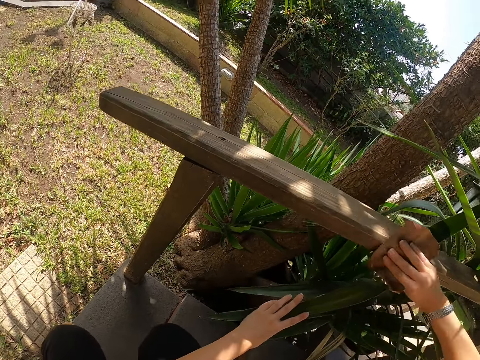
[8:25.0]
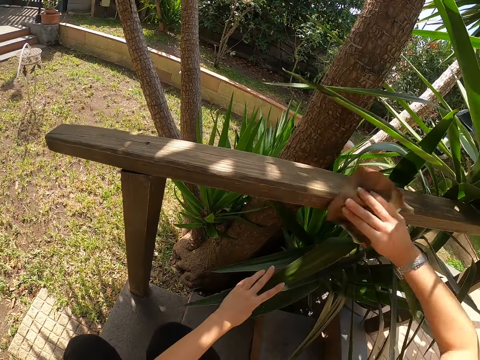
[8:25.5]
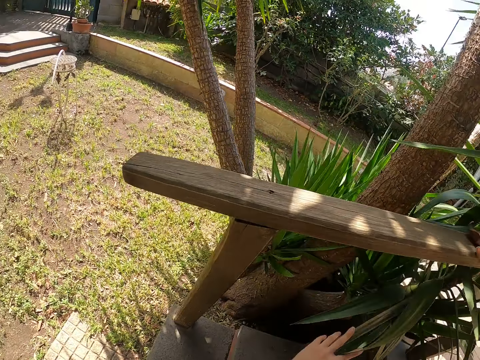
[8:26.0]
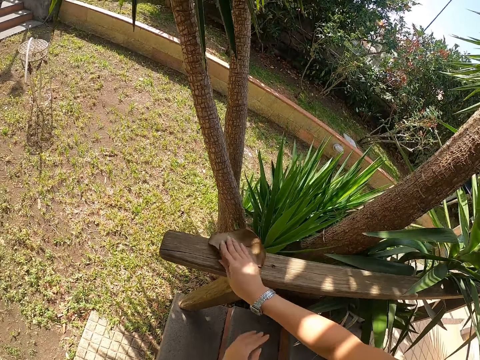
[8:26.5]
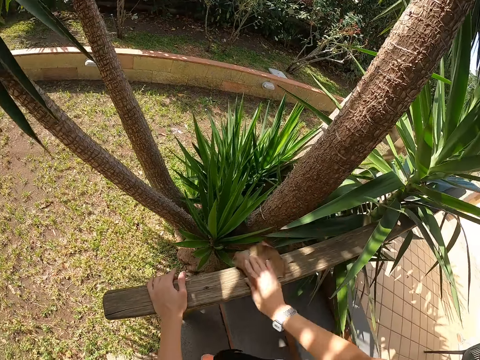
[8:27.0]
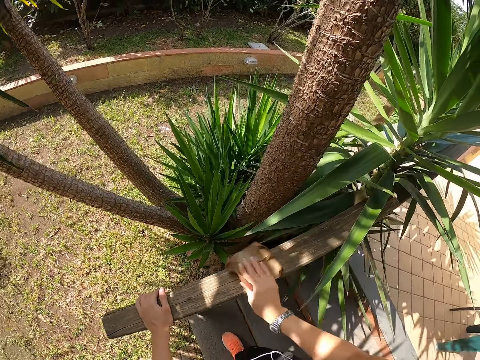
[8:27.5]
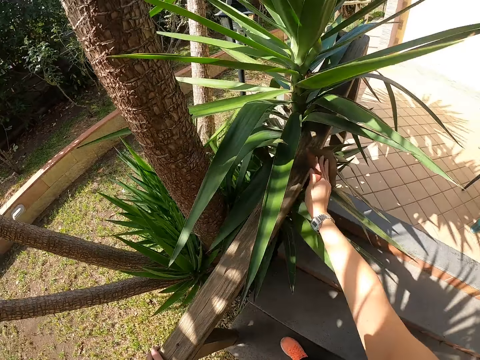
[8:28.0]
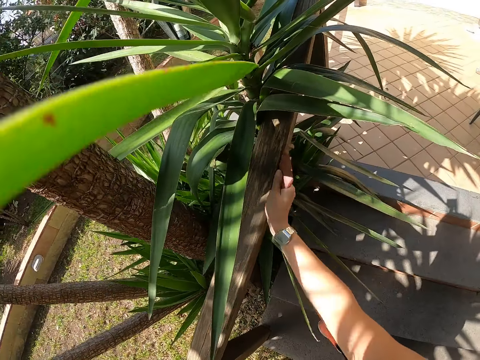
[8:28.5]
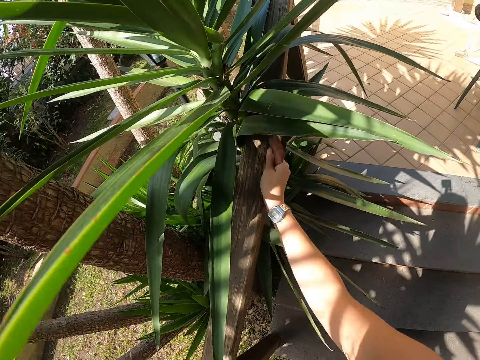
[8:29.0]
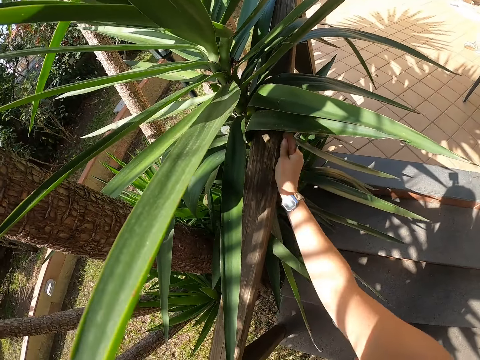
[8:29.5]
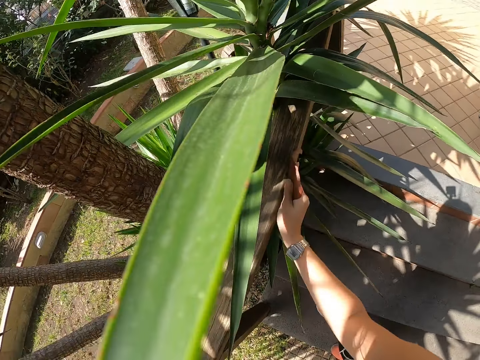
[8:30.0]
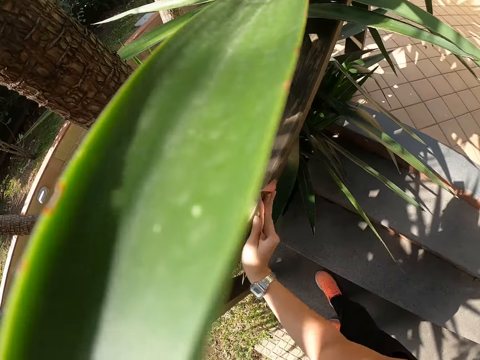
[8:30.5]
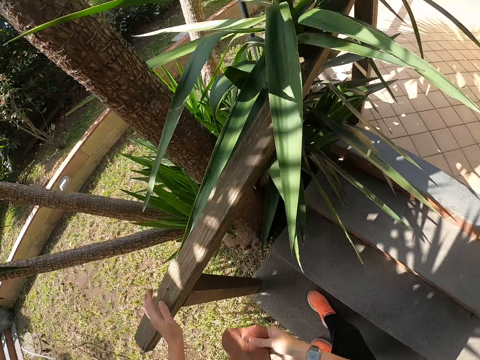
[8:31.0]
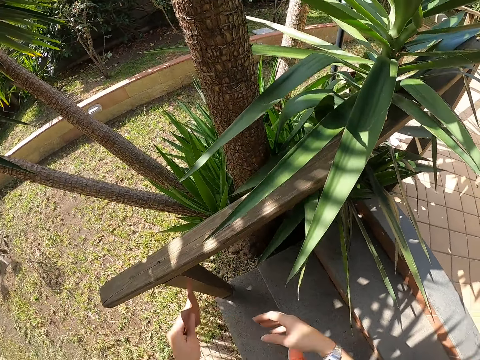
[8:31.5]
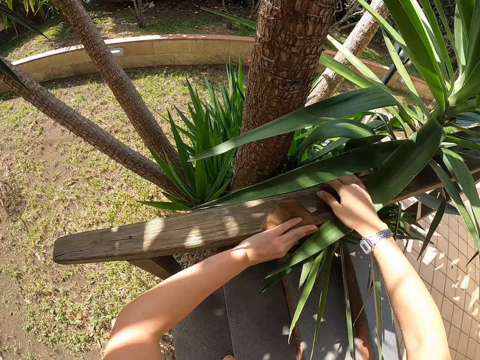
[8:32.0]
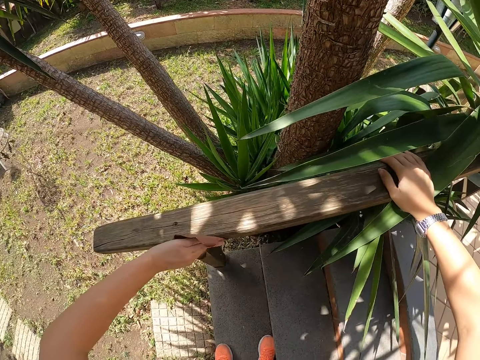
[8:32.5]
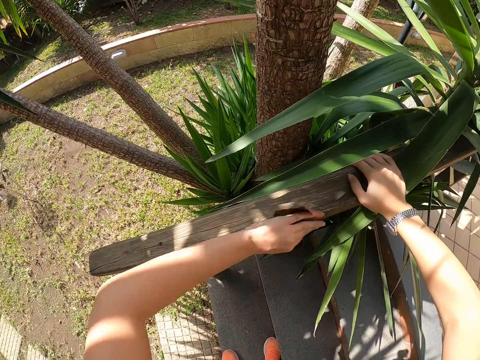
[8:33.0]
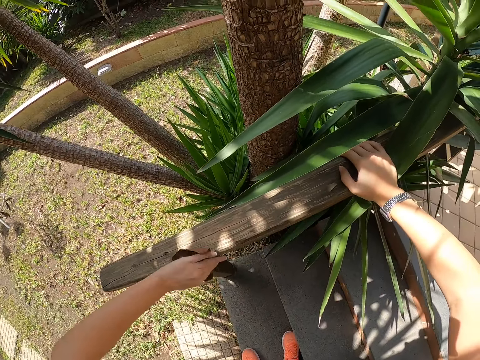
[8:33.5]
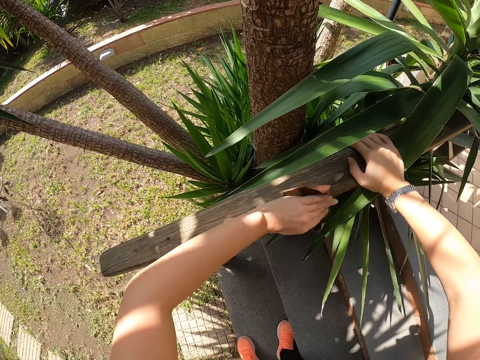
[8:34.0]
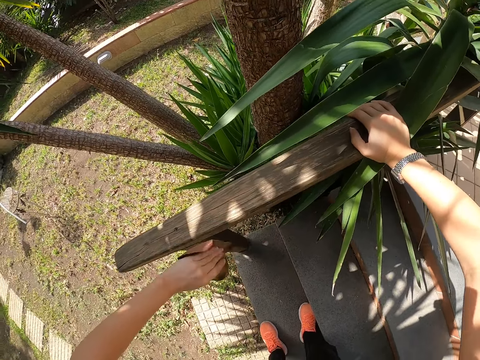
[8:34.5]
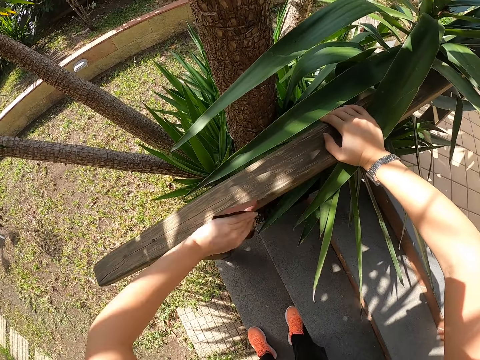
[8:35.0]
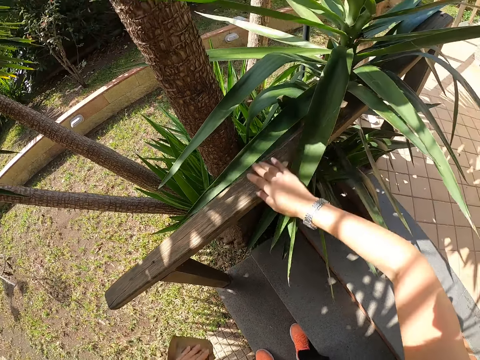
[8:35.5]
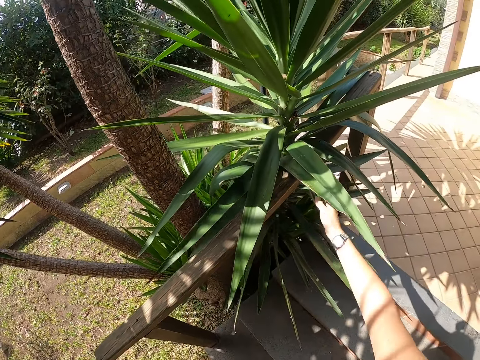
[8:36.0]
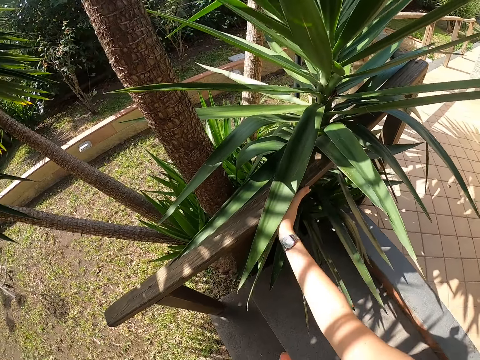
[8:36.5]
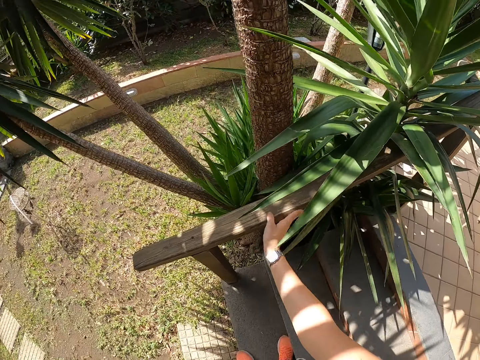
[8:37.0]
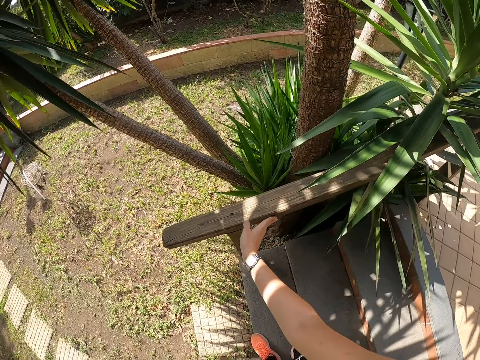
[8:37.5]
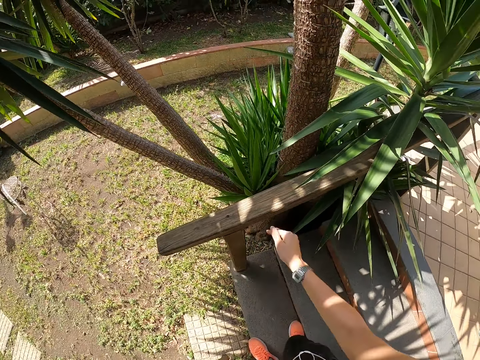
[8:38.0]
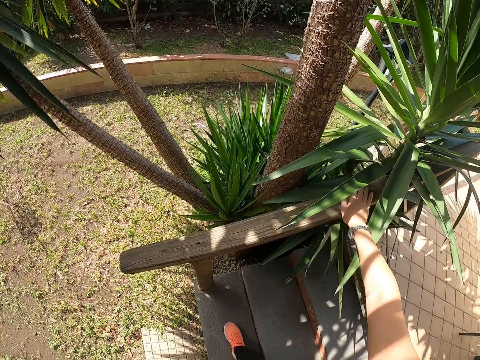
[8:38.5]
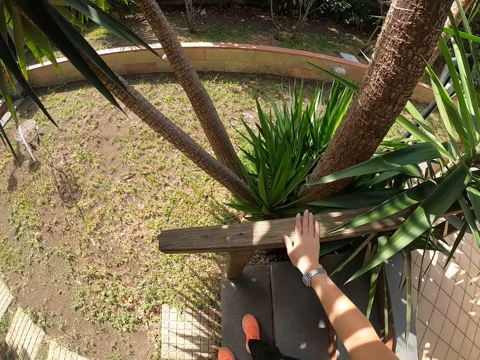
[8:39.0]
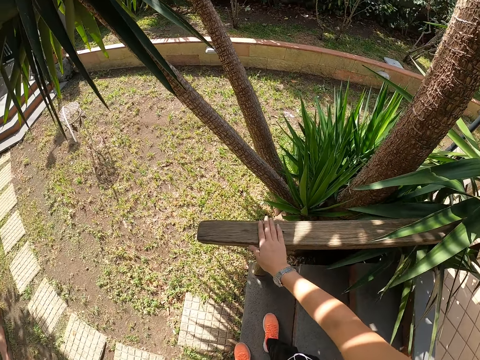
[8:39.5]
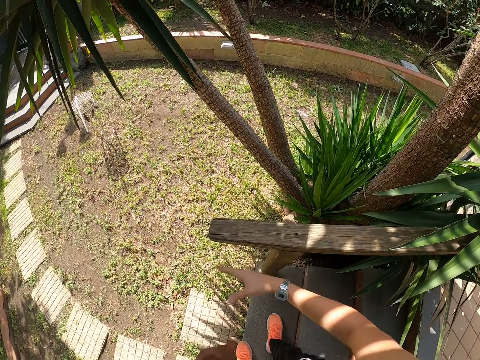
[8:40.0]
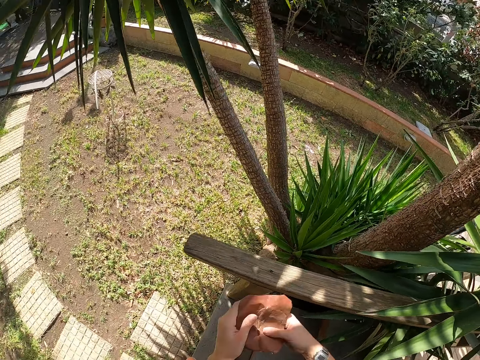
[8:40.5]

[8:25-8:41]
The camera wearer stands up. They scrub the wood. They place the sandpaper on the left hand. They scrub the wood with the left hand. They feel the wood with the right hand.

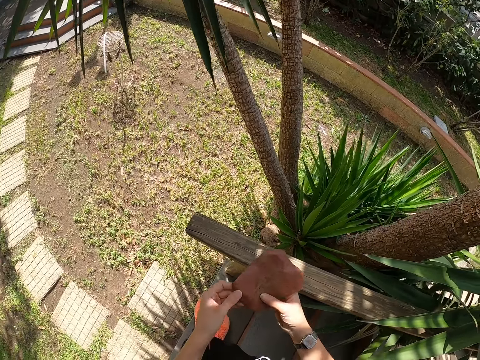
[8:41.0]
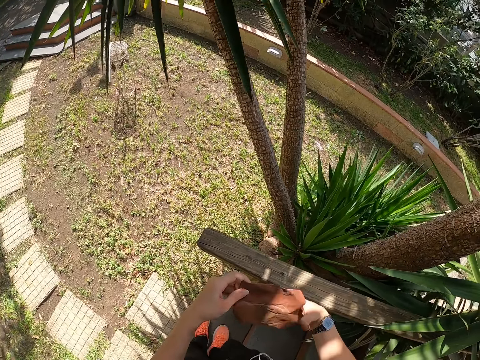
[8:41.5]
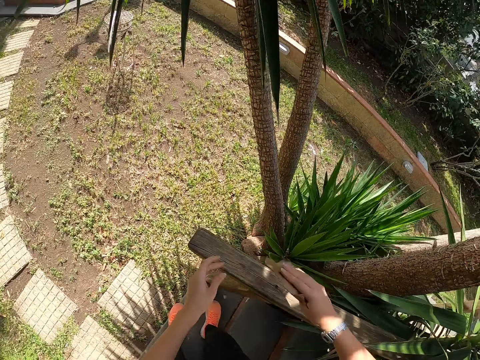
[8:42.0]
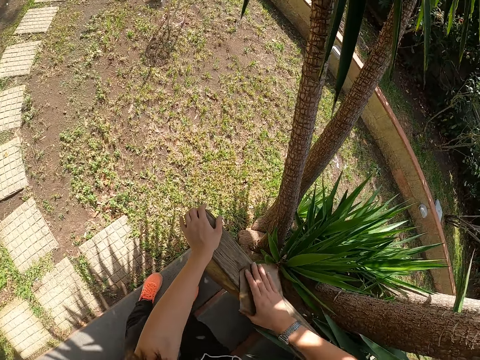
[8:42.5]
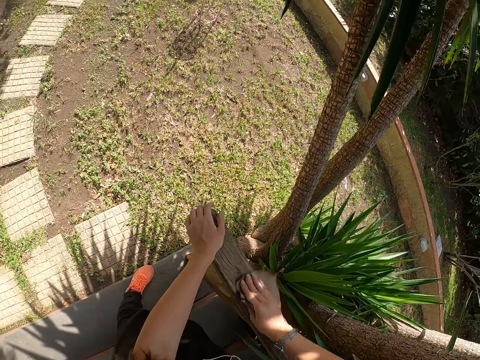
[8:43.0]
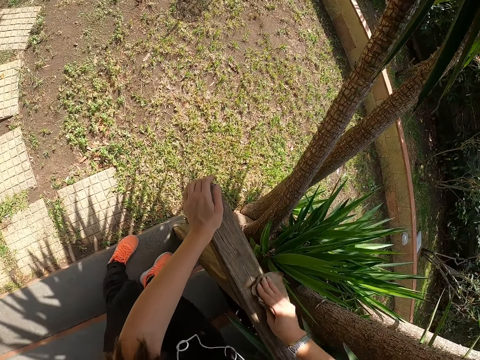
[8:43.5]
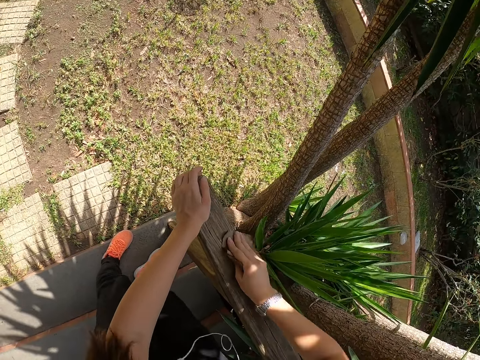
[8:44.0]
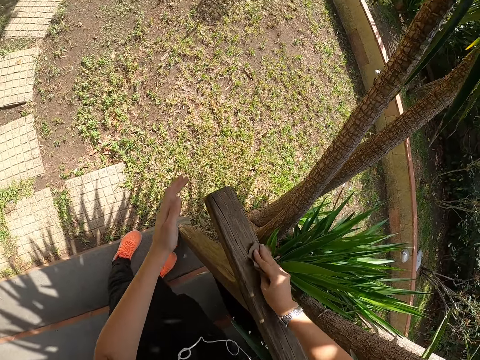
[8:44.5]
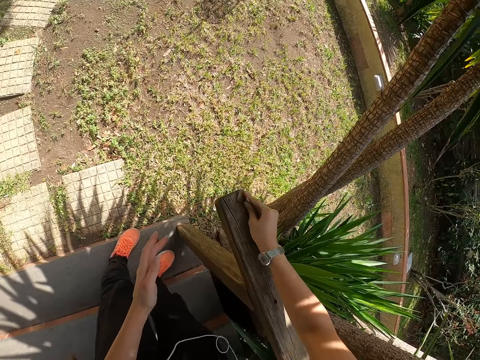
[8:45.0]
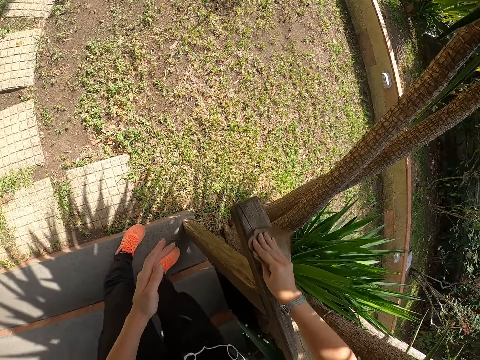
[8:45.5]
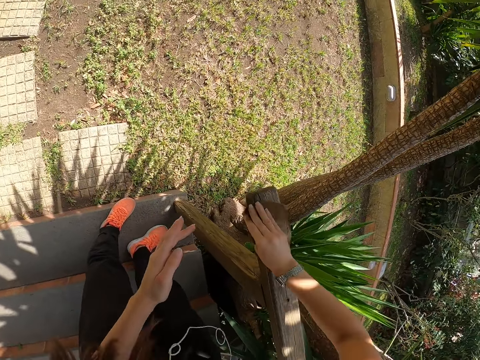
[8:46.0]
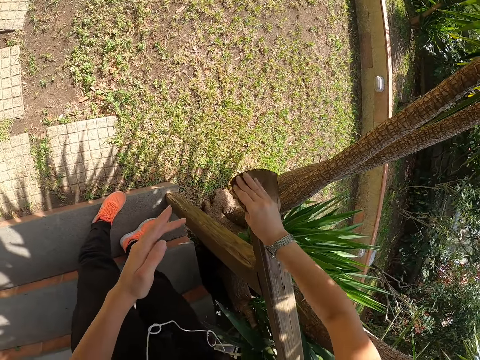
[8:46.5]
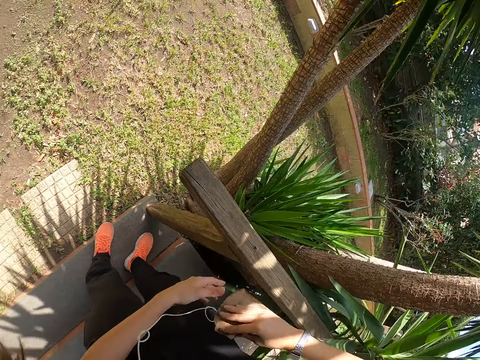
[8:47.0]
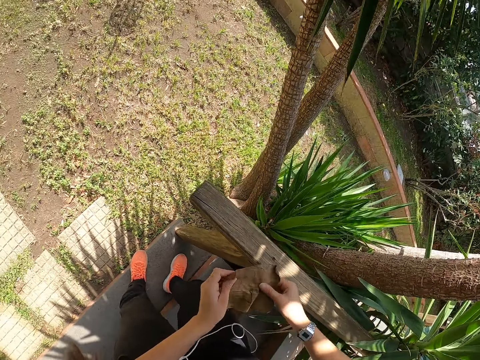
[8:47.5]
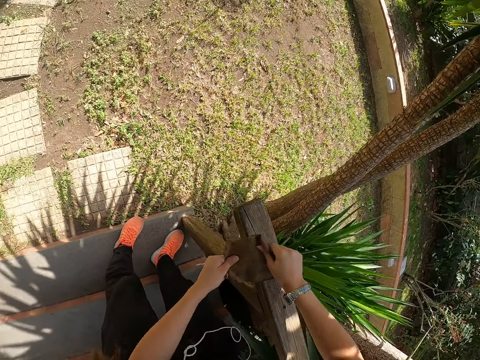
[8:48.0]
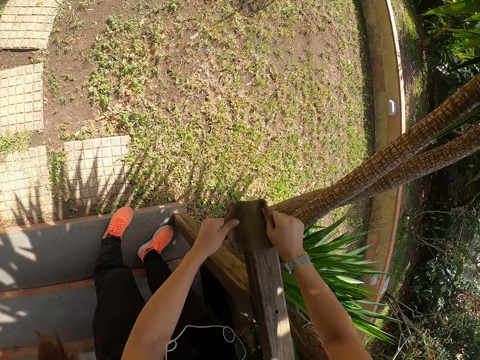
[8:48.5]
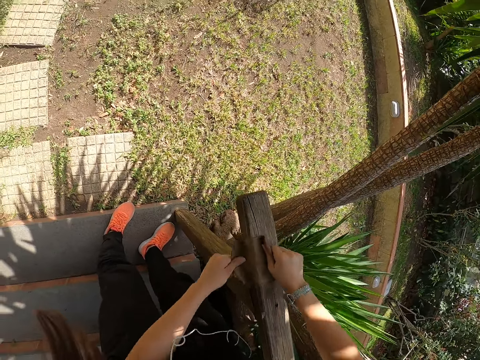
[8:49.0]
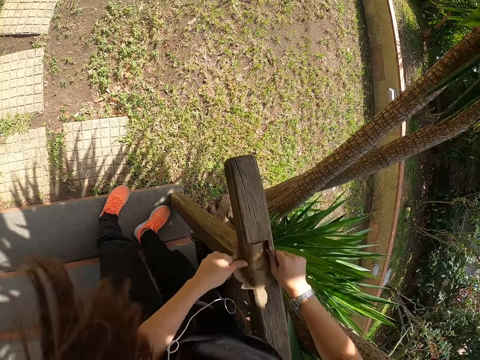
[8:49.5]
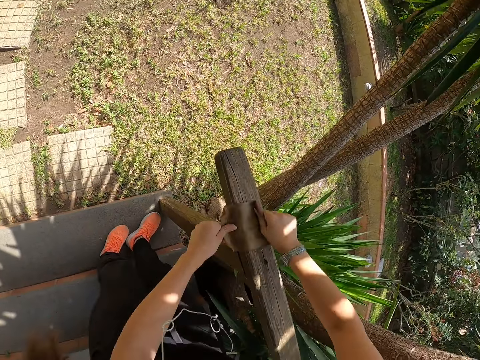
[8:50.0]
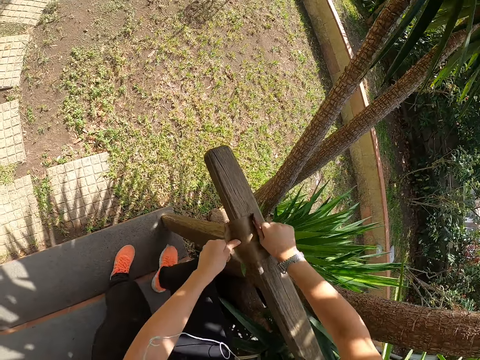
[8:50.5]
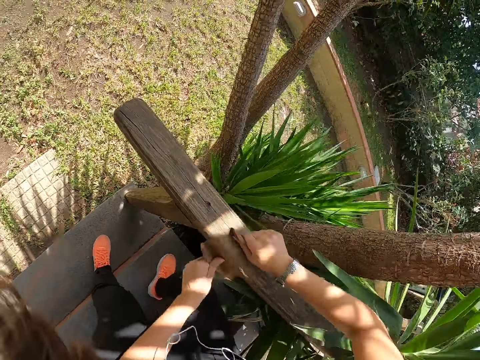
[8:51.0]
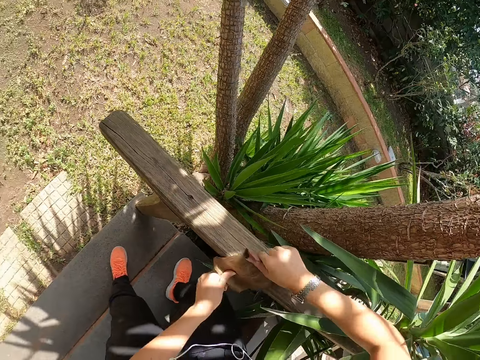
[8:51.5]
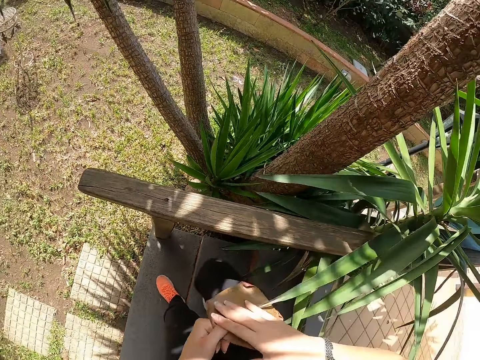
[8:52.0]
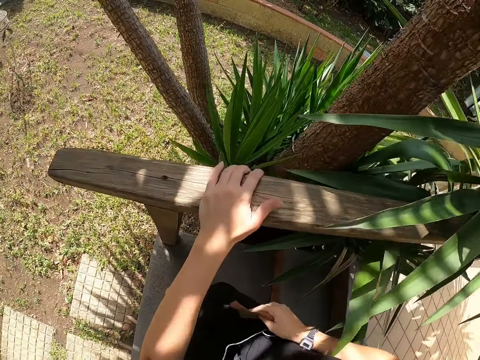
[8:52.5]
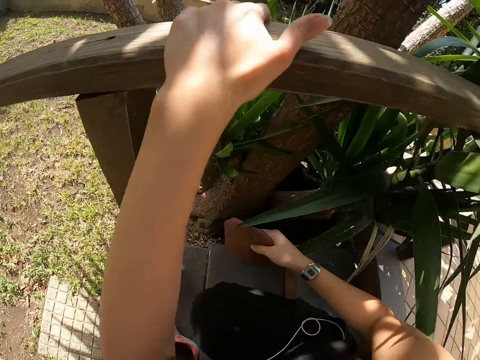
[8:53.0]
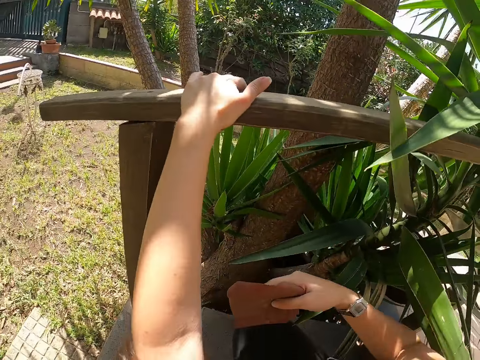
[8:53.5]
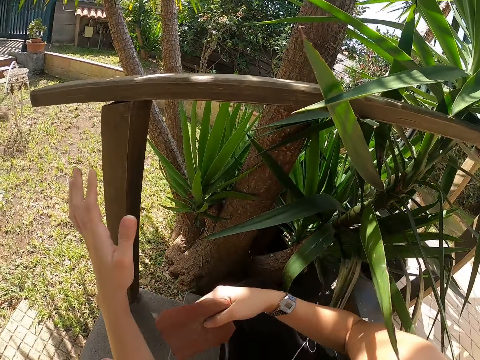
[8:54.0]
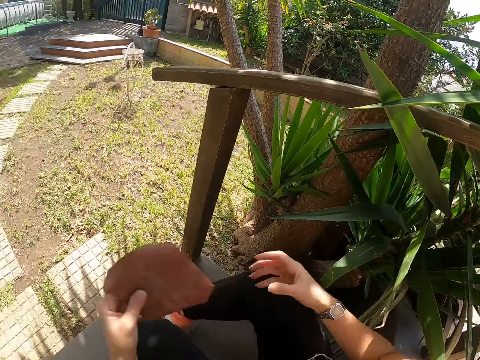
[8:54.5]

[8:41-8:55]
The camera wearer smoothens the wood with sandpaper. They scrub the wood with both hands. They hold the wood. They bend.
